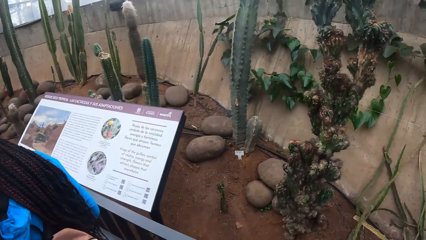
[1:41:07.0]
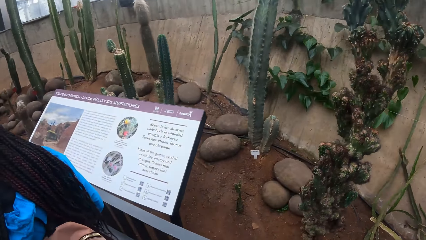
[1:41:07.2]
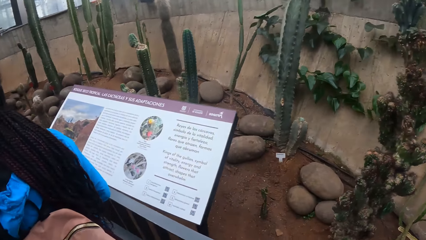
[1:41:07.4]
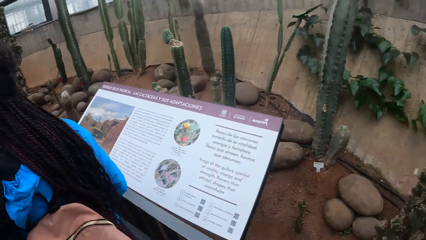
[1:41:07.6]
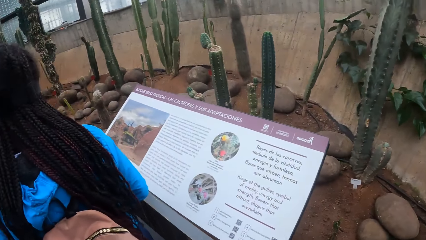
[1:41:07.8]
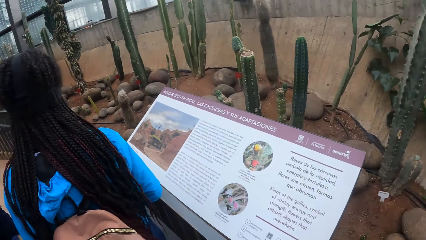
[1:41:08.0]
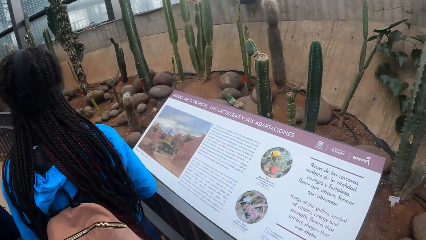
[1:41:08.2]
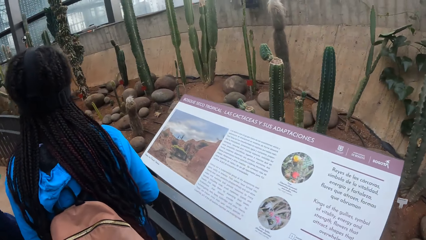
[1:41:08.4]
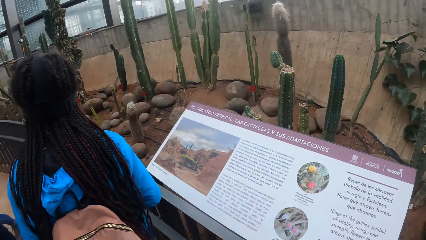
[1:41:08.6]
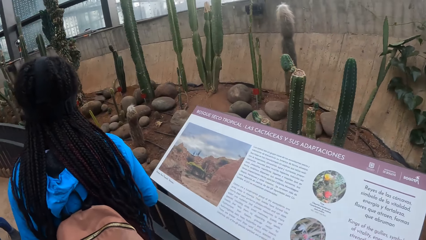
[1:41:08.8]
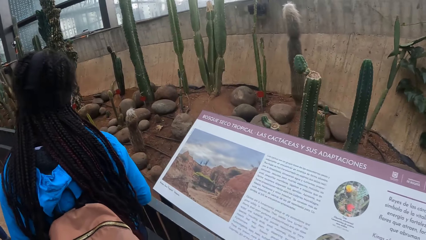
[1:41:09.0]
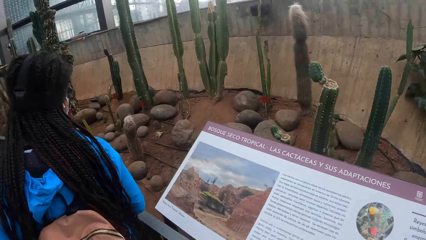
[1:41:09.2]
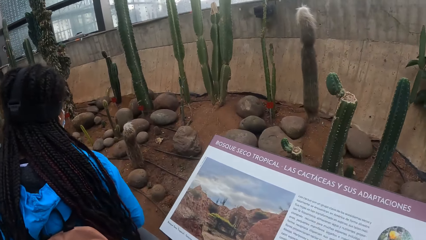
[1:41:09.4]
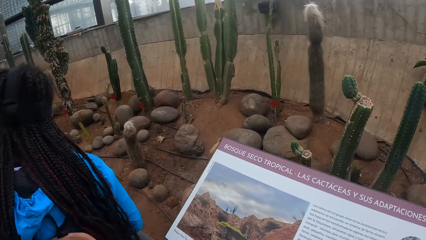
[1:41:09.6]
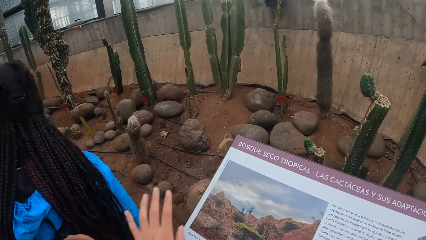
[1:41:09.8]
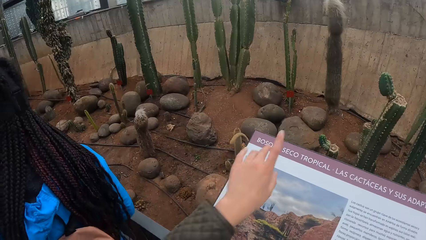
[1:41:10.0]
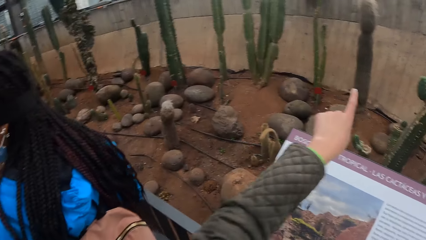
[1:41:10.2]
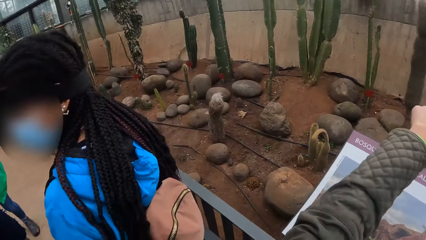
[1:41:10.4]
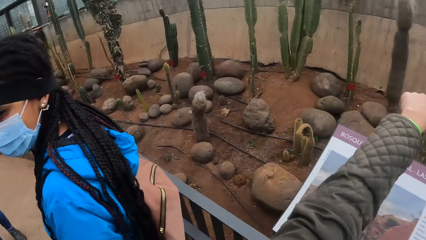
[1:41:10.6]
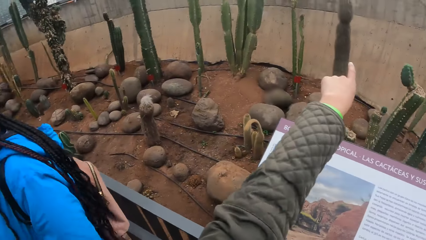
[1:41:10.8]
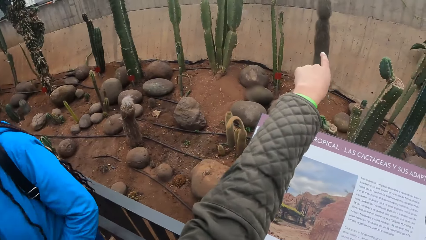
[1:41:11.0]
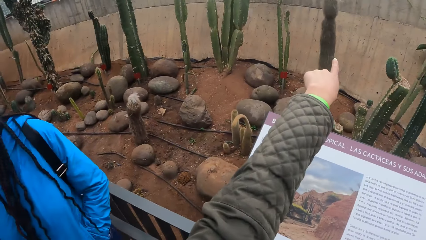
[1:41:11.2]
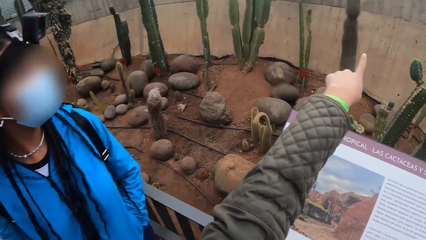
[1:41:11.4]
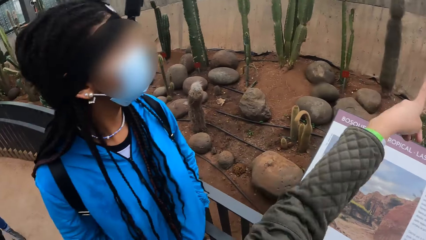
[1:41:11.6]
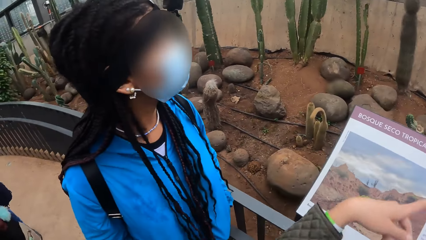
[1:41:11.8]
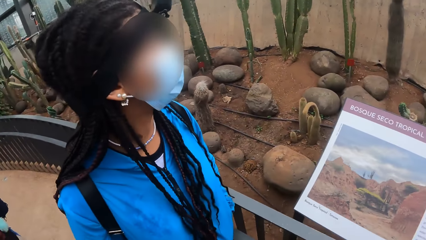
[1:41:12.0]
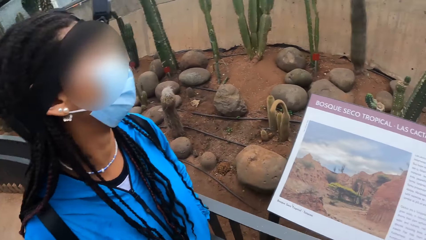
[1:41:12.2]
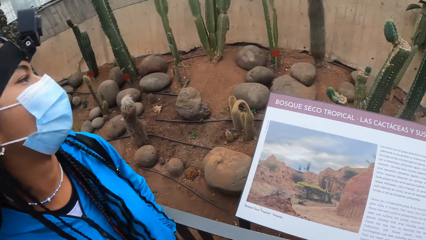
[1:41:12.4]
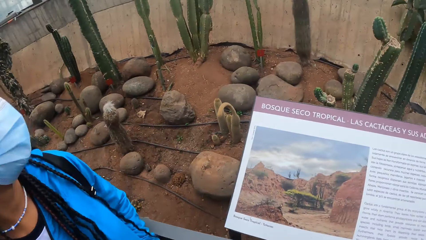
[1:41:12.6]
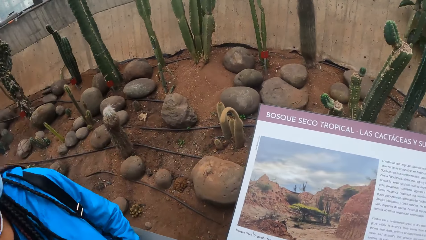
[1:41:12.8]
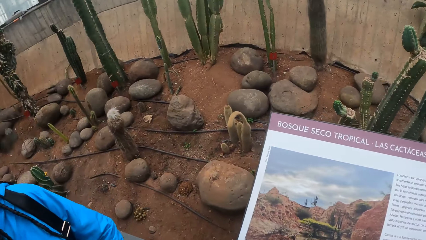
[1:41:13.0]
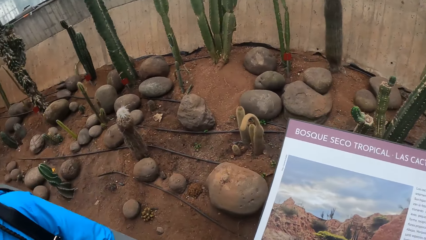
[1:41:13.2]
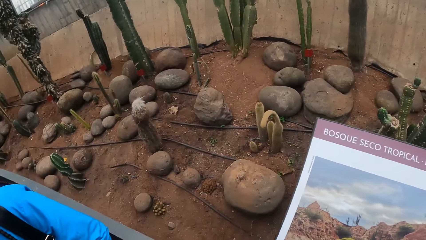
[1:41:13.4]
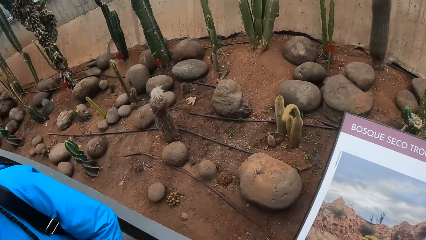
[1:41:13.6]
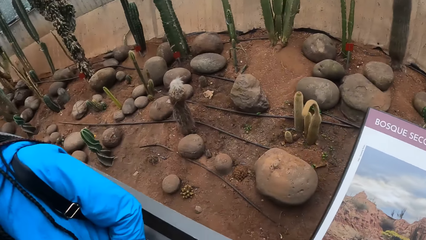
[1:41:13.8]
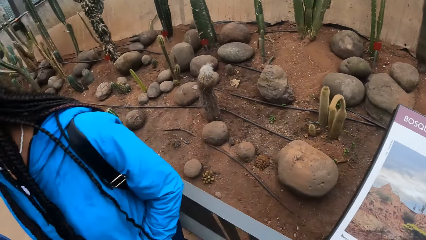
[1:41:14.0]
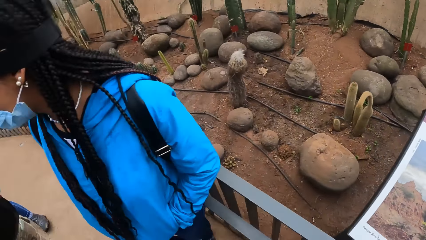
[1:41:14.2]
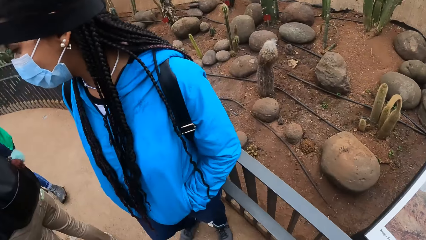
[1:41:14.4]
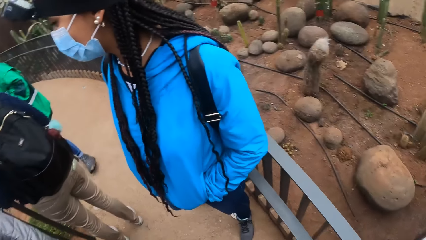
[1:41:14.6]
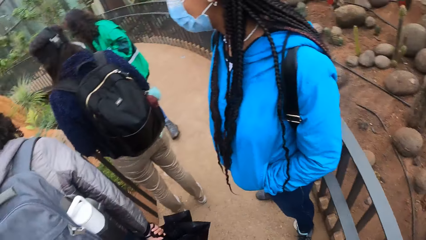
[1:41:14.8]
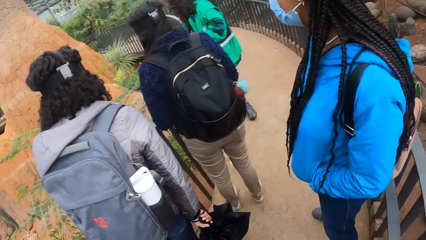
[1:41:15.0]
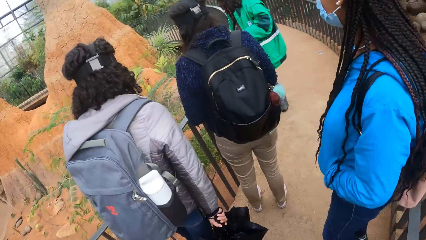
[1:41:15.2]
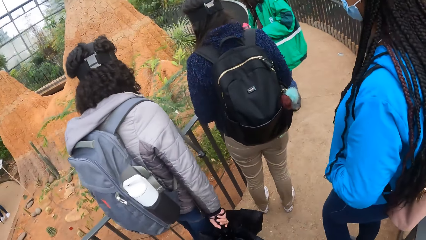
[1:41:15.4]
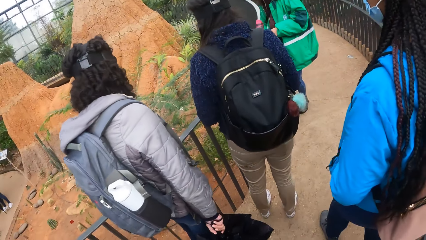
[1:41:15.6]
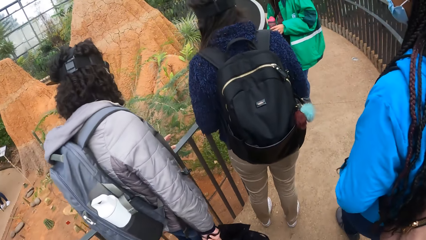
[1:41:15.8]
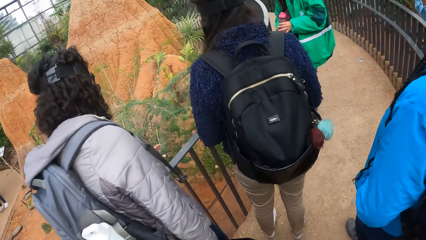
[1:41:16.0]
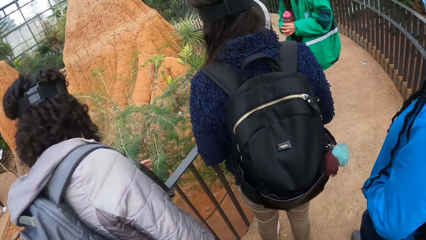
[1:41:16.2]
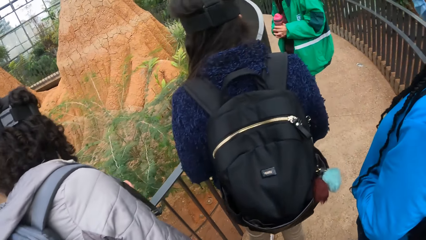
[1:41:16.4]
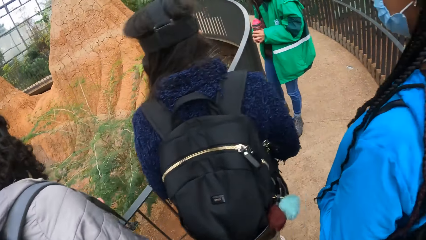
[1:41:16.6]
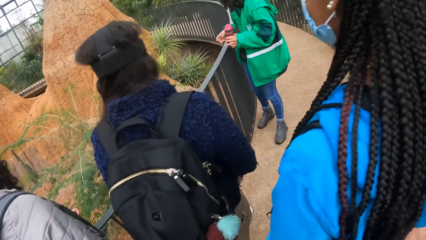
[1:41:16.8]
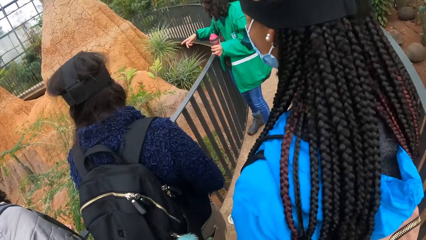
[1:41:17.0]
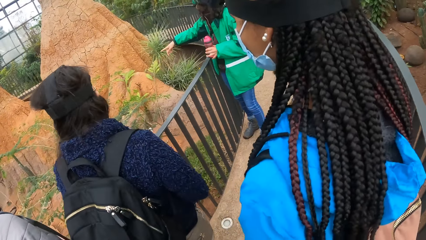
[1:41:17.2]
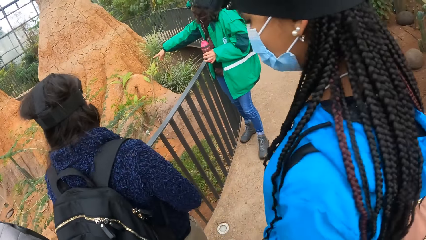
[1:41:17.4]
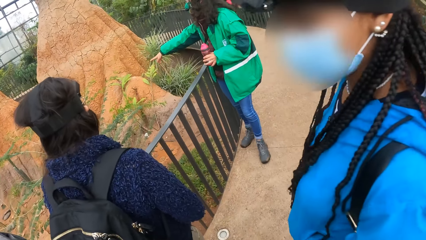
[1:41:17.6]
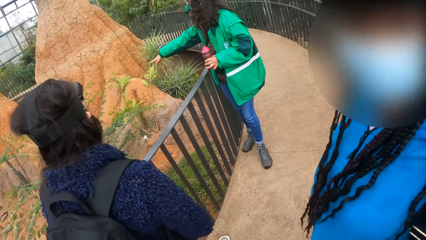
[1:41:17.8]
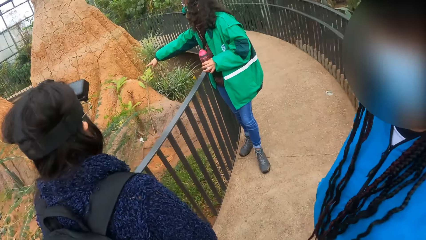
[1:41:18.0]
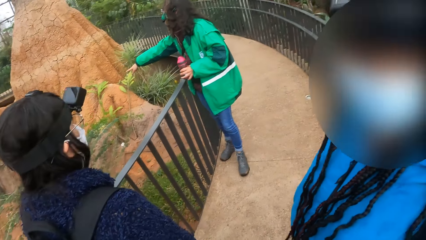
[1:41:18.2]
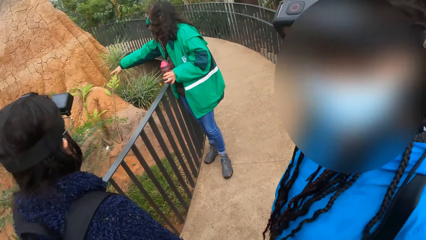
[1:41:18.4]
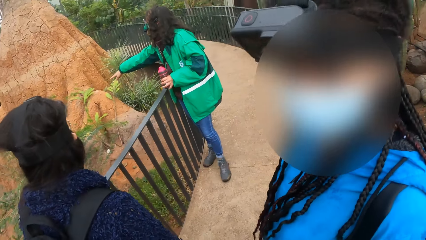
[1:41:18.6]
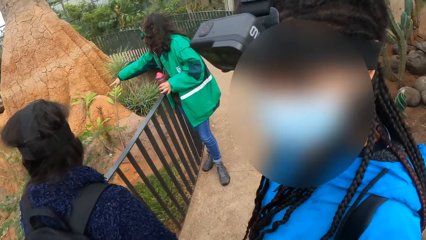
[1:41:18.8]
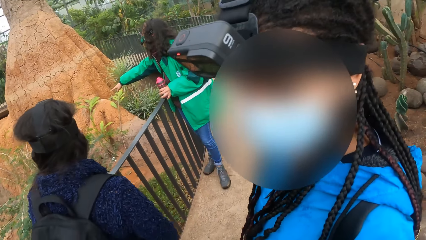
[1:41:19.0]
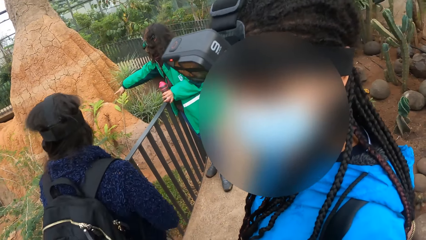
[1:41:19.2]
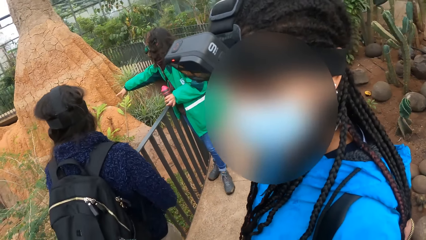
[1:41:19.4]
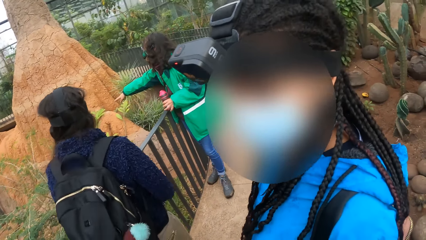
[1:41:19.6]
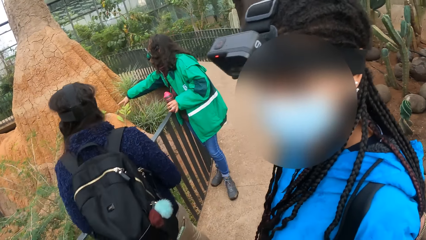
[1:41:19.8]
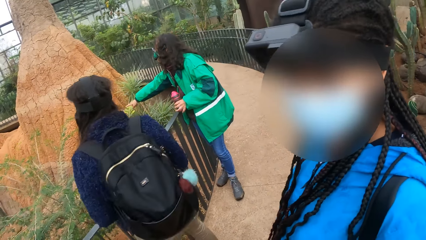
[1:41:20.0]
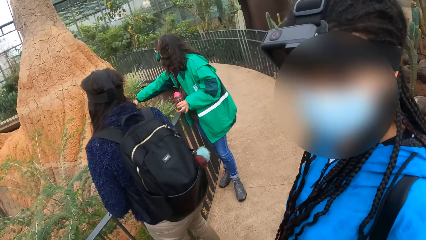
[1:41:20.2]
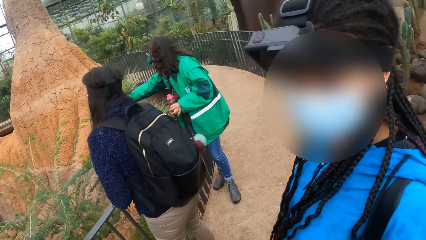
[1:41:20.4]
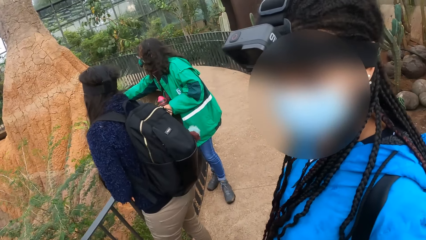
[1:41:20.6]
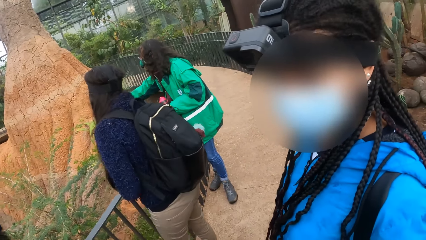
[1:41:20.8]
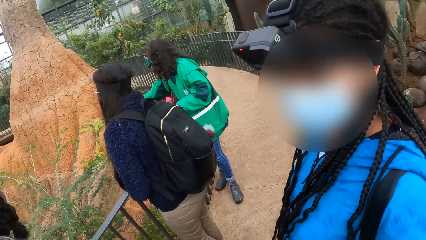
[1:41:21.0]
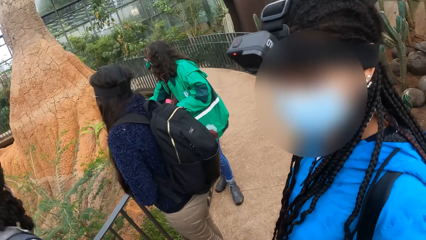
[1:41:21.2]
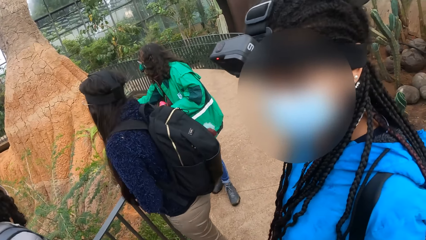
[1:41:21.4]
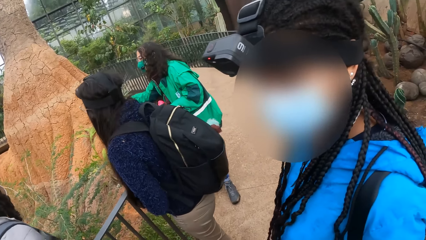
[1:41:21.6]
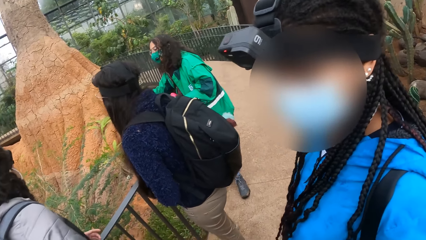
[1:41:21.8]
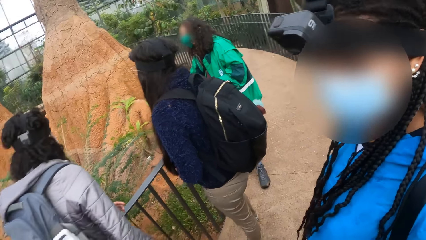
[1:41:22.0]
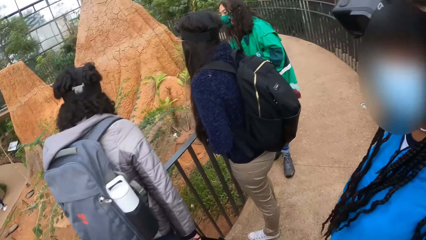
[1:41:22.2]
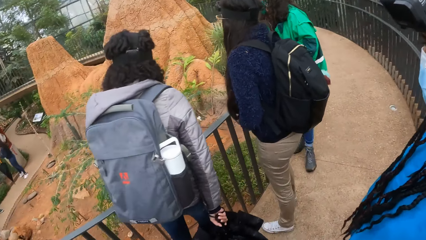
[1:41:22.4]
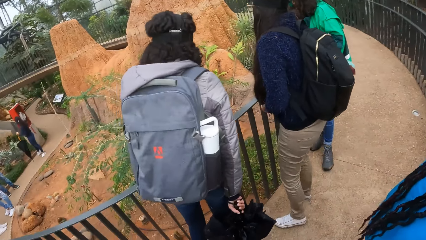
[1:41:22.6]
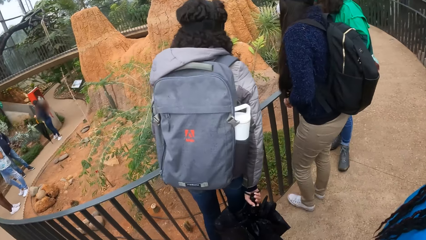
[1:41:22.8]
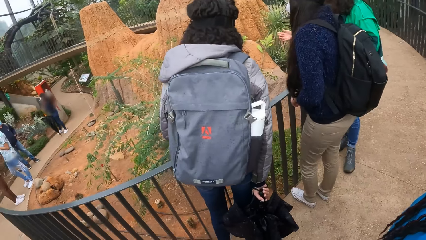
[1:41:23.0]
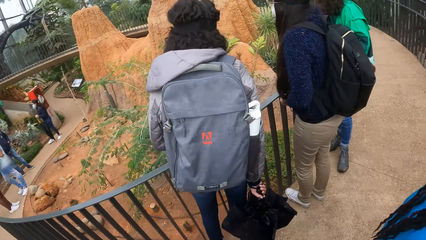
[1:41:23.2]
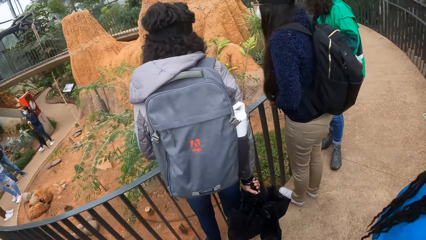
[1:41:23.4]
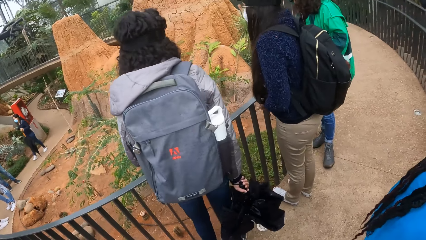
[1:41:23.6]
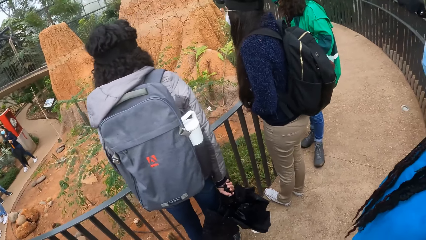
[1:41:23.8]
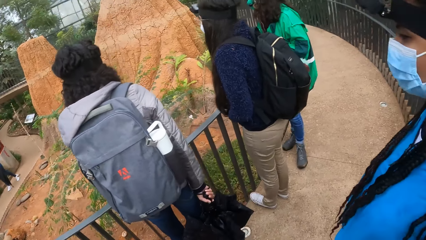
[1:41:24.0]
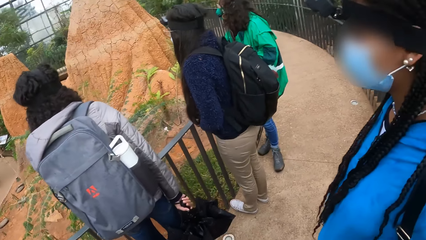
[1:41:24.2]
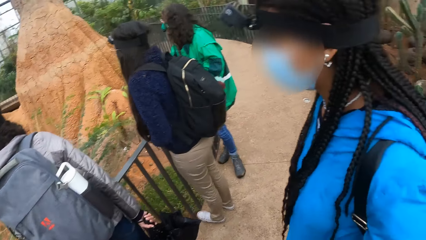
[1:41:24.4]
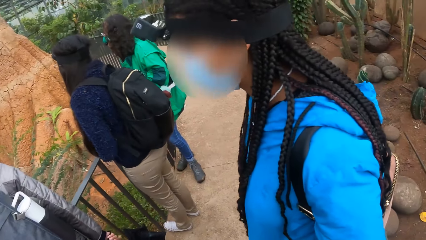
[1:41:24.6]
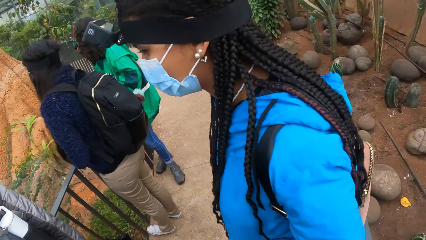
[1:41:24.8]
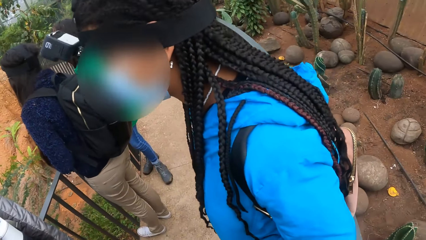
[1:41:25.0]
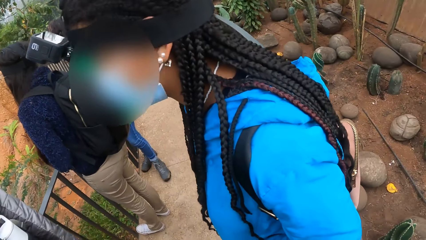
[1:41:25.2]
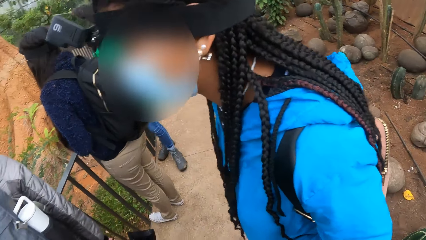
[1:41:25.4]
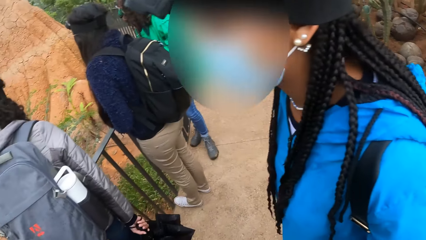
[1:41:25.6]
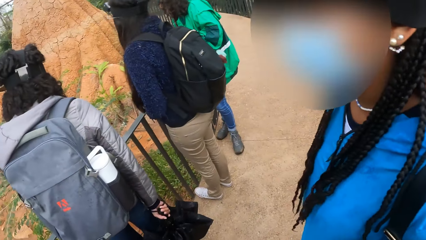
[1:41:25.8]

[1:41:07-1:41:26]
The camera wearer taps the woman's bag with her left hand. She points her left hand towards a wall. The woman turns towards the camera wearer. The camera wearer interacts with the woman. Another woman interacts with a group of people and the camera wearer.
